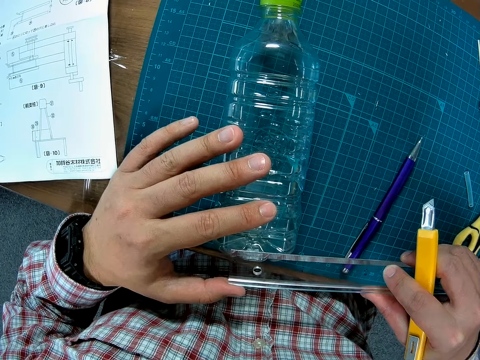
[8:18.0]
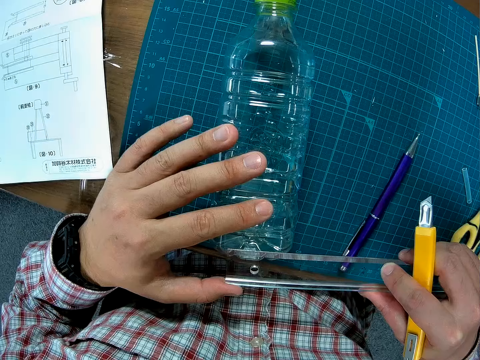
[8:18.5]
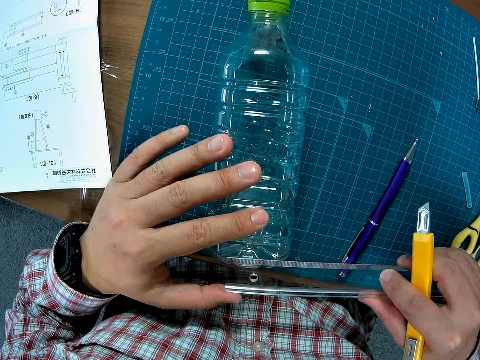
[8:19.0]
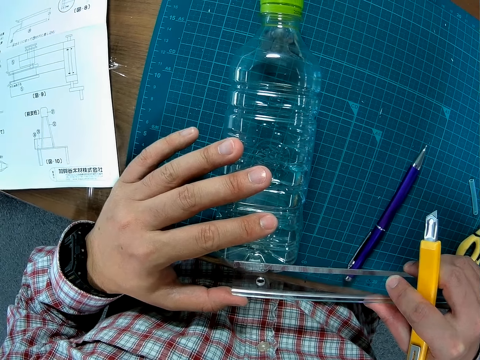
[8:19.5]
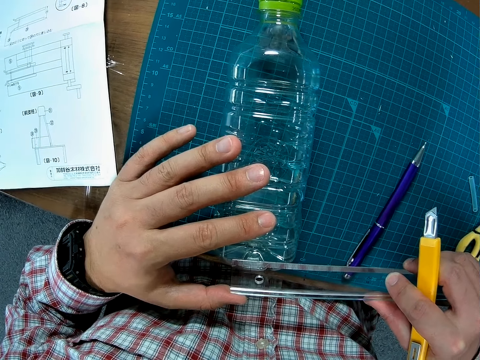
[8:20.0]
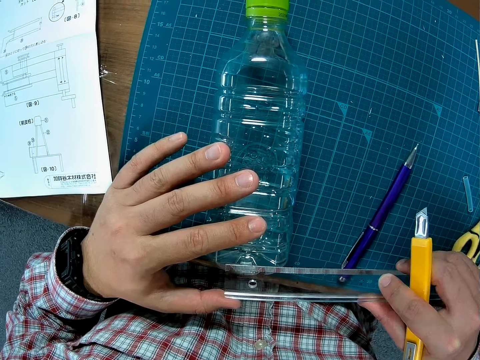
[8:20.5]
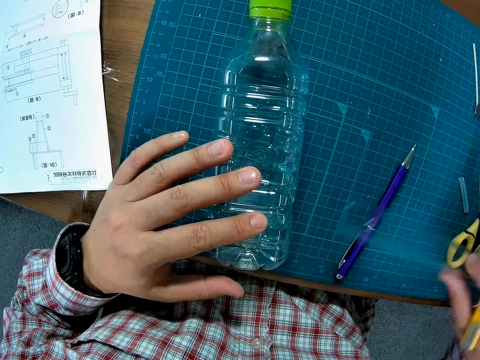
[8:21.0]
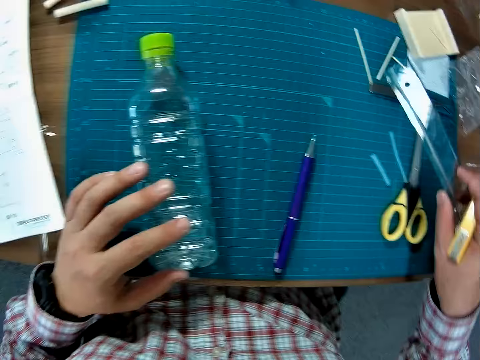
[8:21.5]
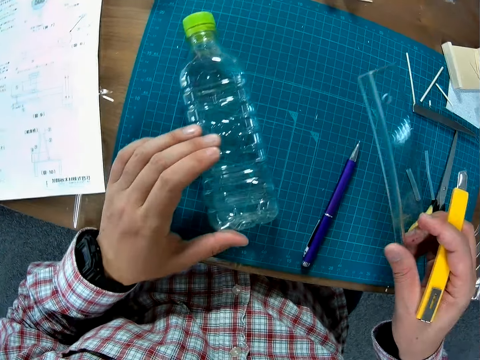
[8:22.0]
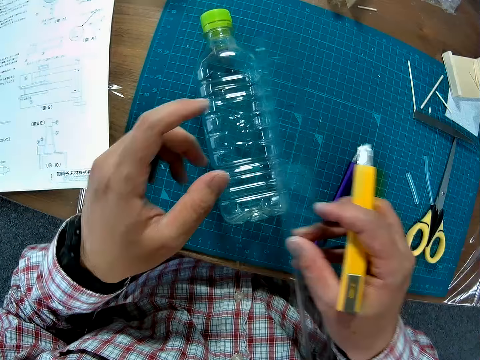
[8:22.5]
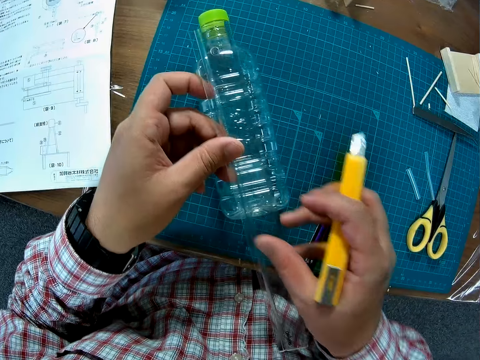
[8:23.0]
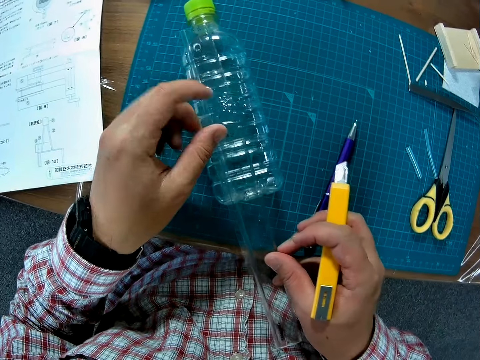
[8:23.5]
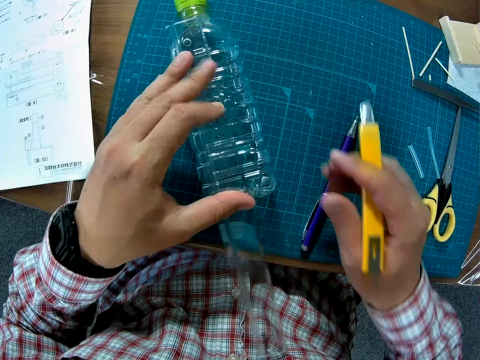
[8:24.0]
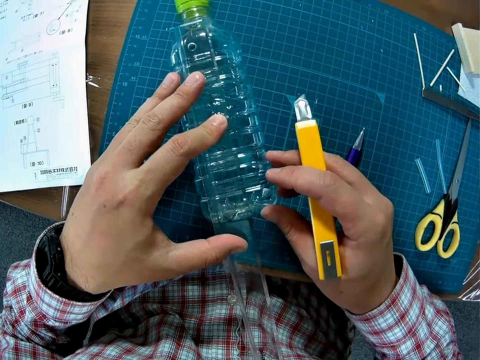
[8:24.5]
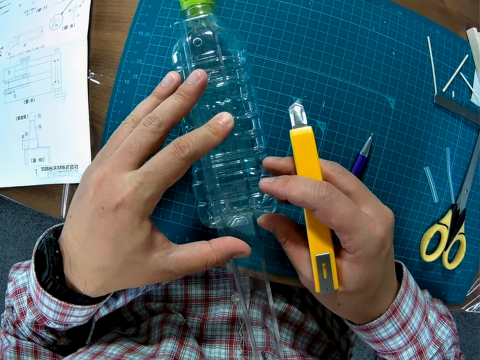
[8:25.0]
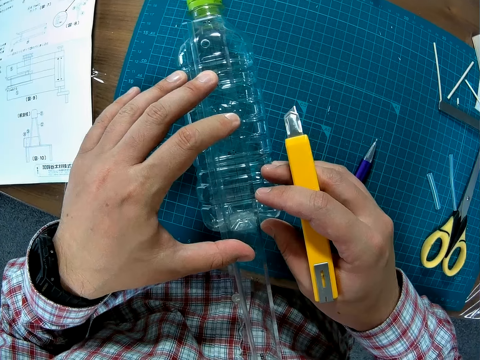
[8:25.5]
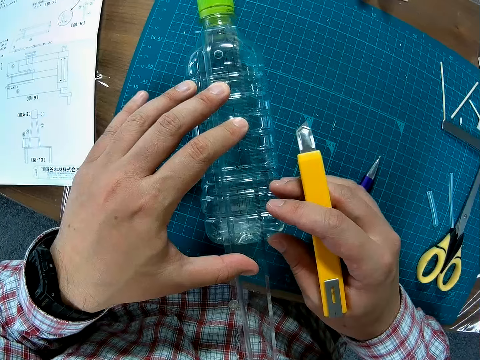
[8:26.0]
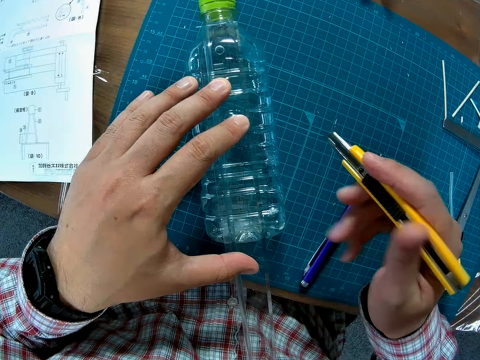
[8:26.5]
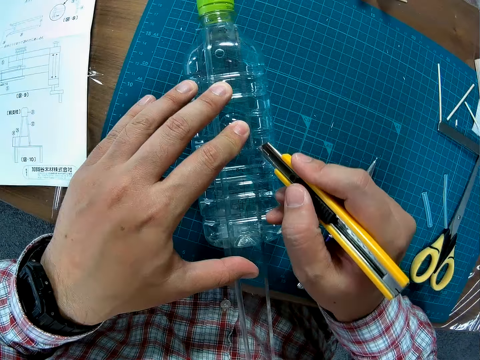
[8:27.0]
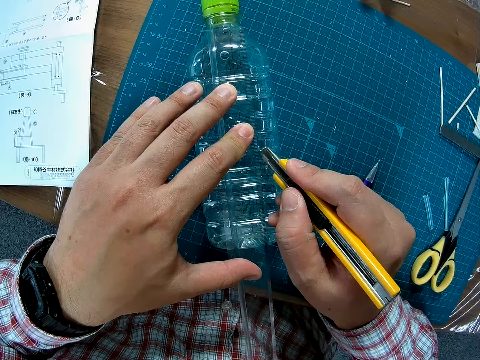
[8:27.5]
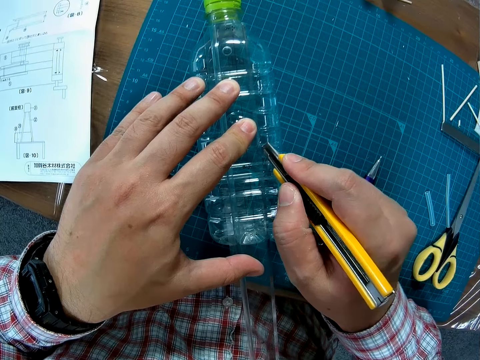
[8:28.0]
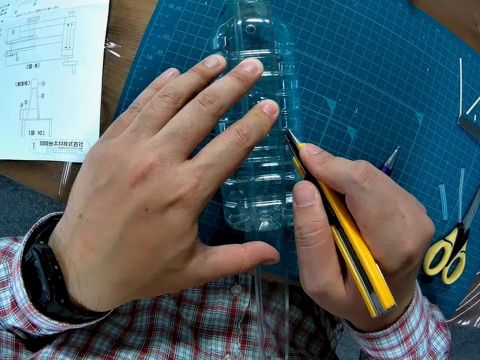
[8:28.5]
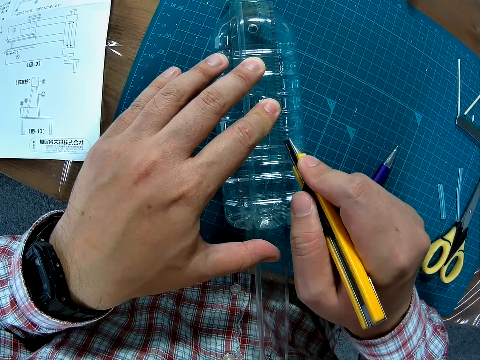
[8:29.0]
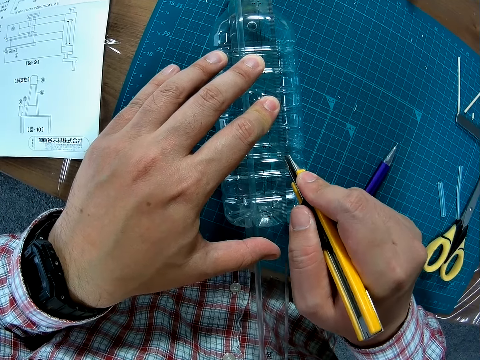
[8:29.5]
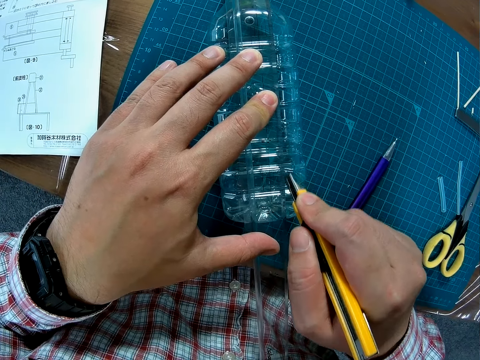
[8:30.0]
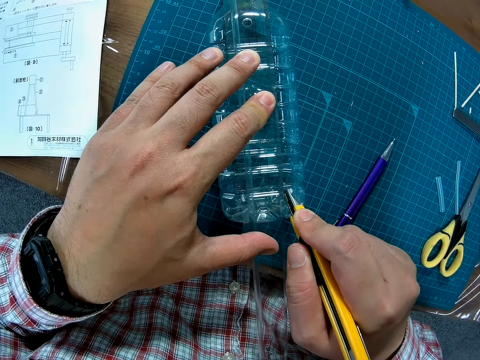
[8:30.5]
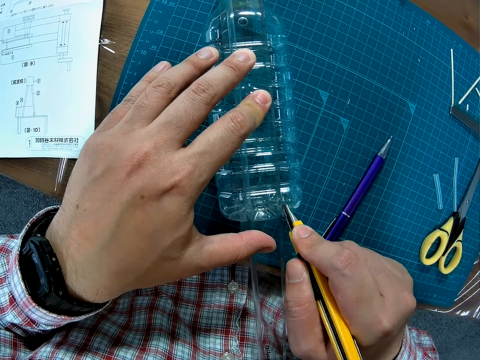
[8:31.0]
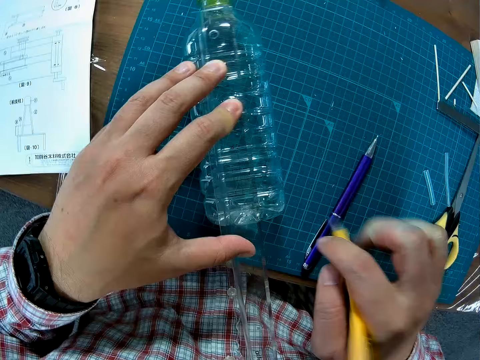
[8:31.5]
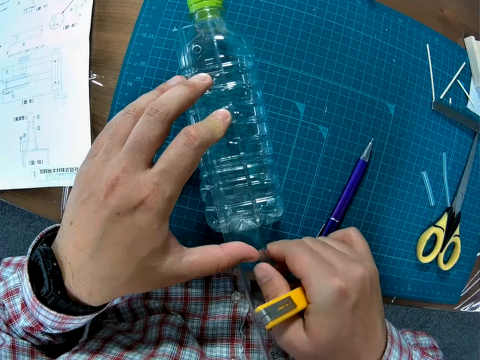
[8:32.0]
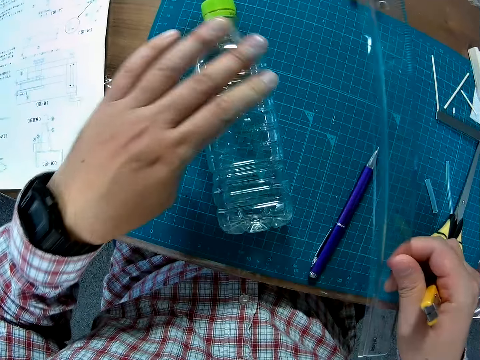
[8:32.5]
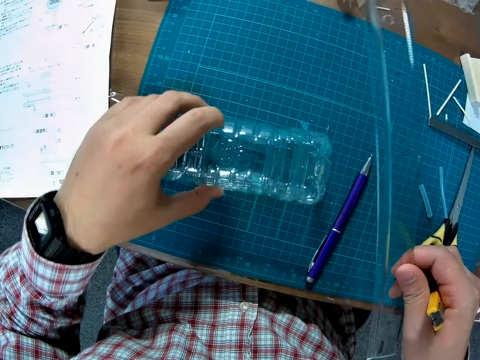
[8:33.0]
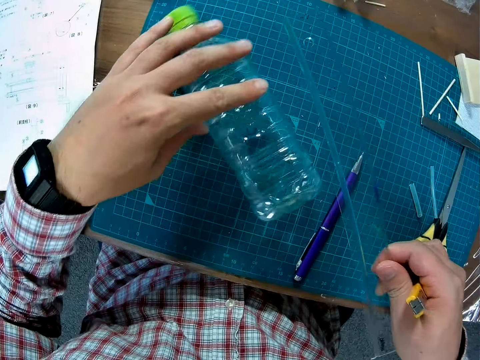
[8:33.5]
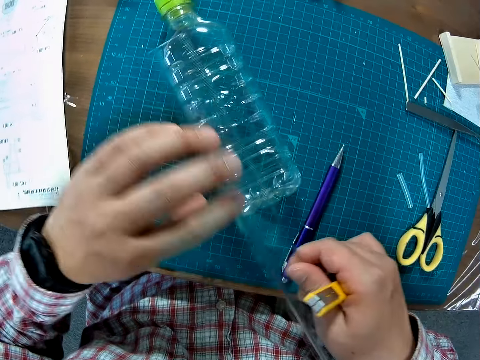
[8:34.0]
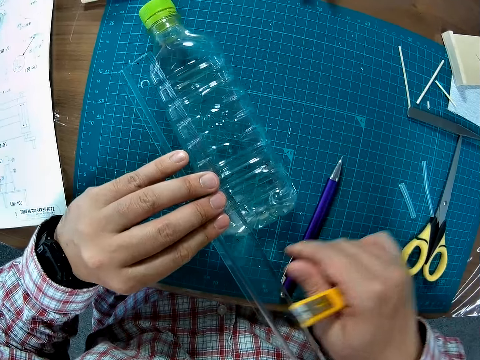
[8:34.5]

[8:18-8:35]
The camera wearer stares at a bottle. They place the ruler on the plastic bottle. They cut the plastic bottle. They use a pen knife on the bottle. They change the bottle direction.

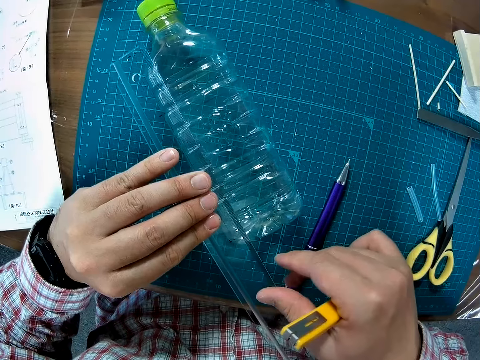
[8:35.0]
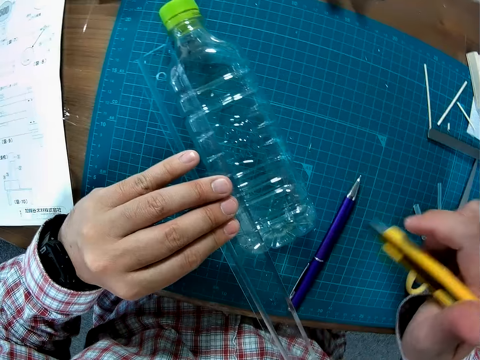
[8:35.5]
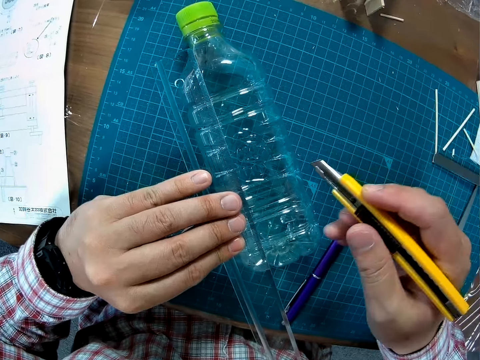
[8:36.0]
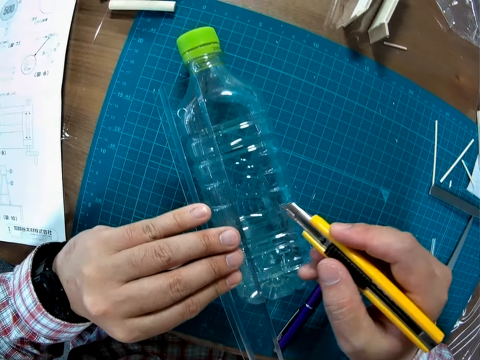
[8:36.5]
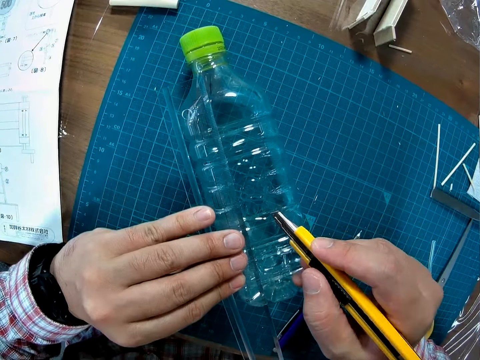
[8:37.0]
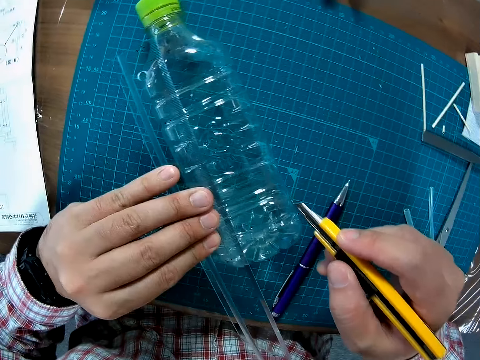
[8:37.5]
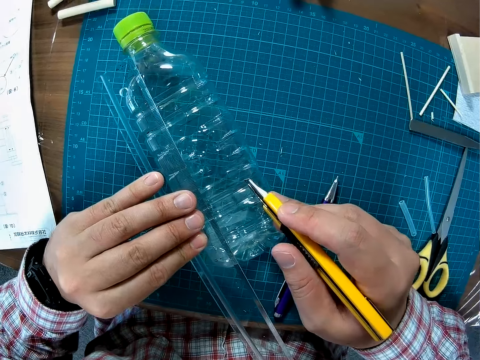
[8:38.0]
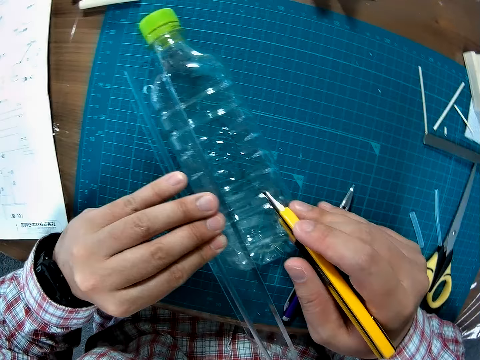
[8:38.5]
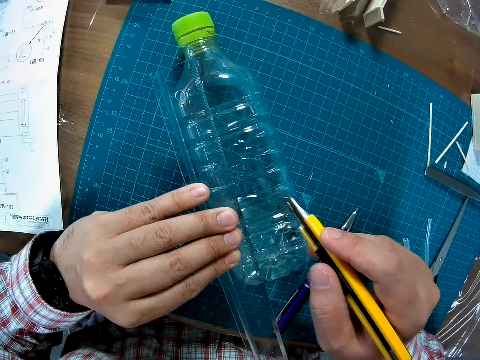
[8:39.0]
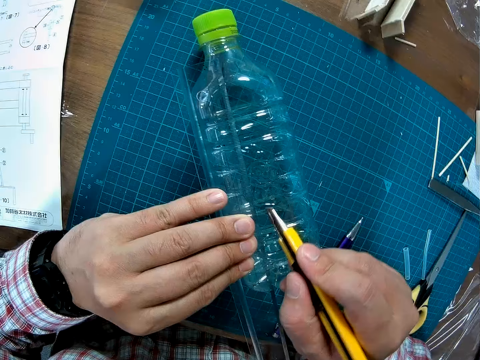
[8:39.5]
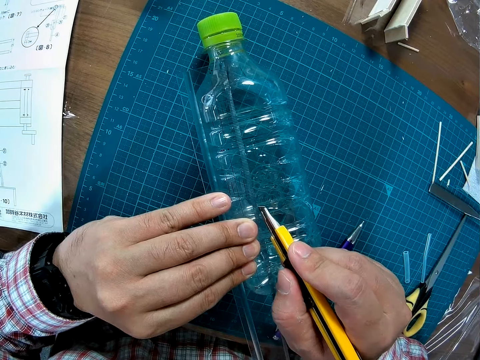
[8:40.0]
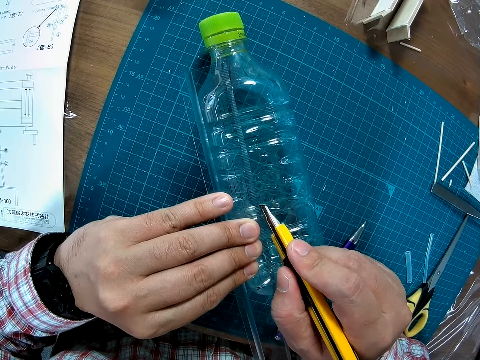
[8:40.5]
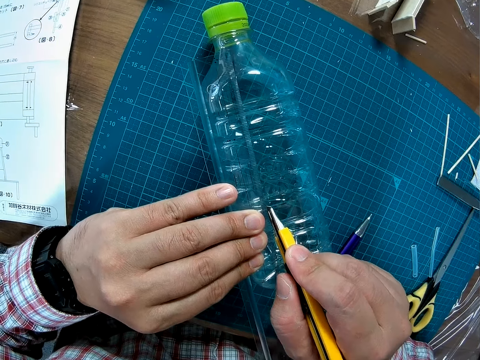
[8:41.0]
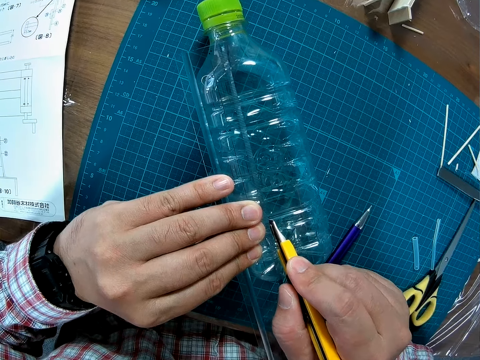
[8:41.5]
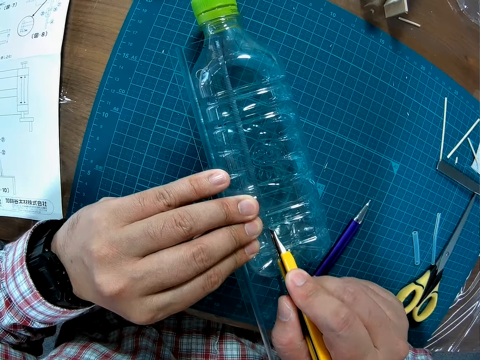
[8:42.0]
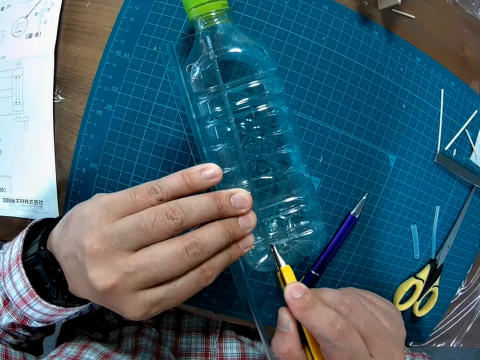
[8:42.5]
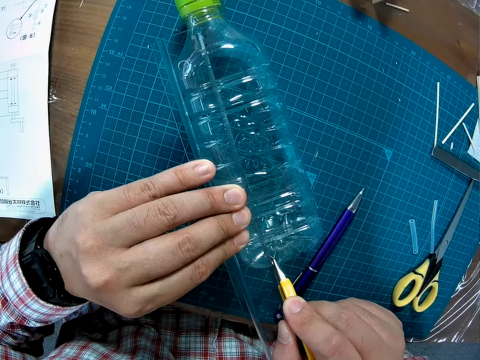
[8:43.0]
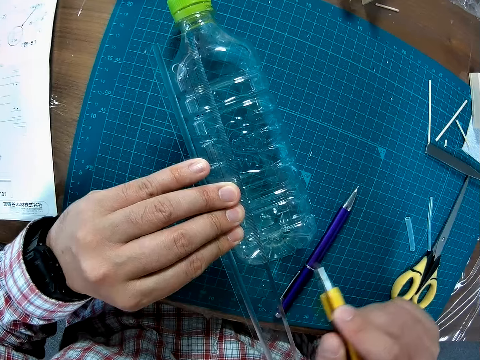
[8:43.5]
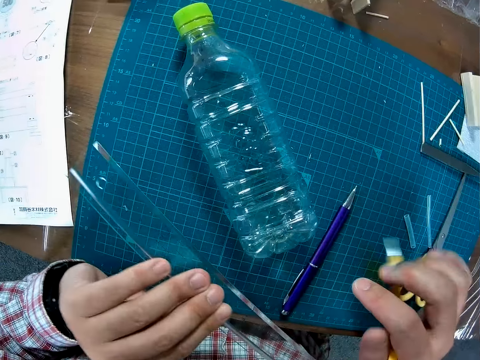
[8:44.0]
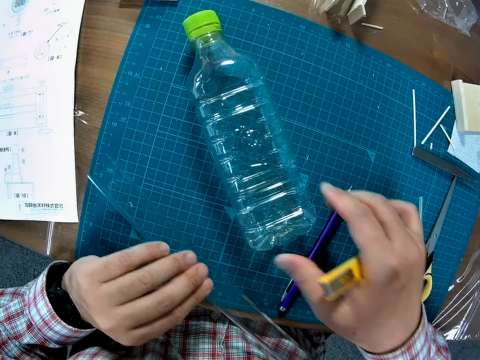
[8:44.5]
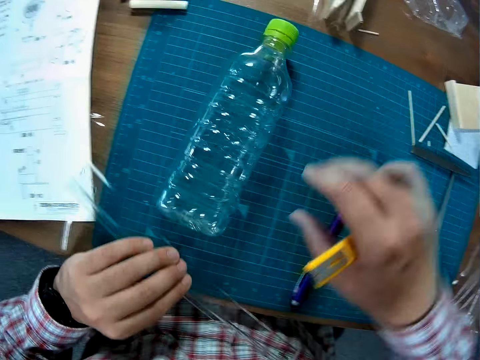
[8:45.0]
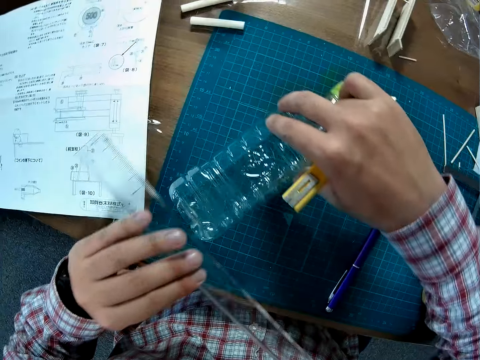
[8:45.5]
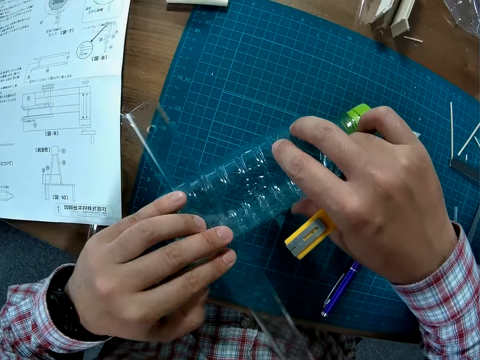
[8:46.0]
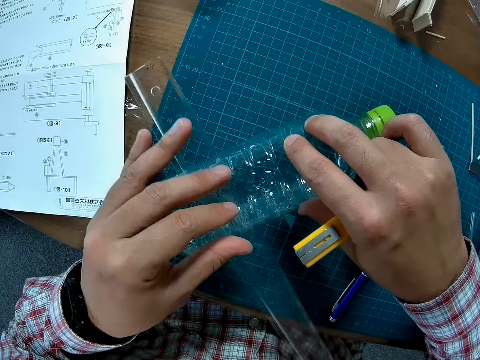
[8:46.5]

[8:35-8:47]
The camera wearer places the ruler on the bottle. They use the pen knife on the bottle, cut the bottle and remove the ruler from the plastic bottle. They place the ruler down. They turn the plastic bottle. They pick up the bottle. They place the ruler on the bottle.
